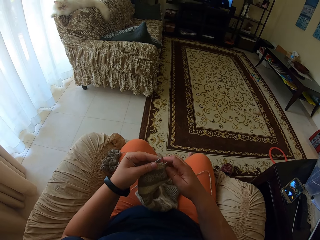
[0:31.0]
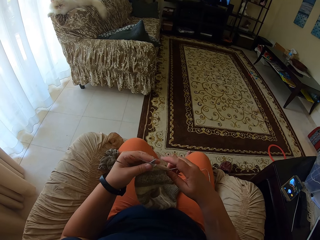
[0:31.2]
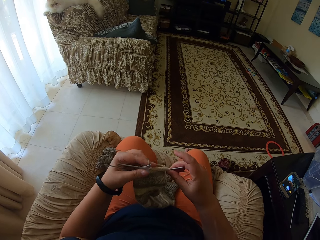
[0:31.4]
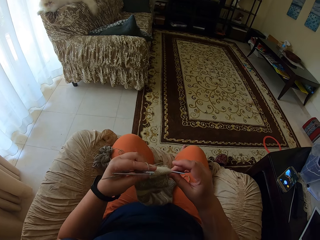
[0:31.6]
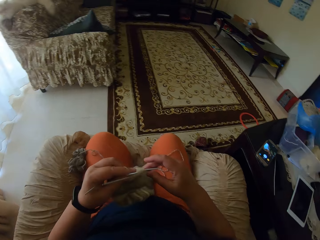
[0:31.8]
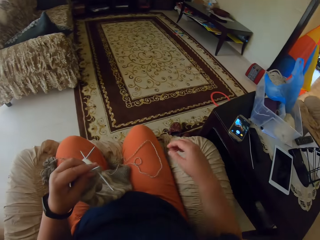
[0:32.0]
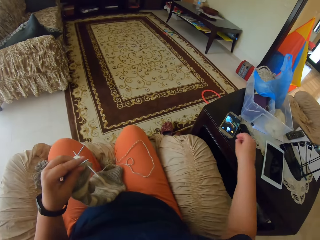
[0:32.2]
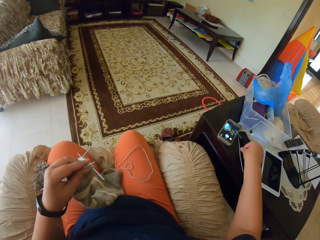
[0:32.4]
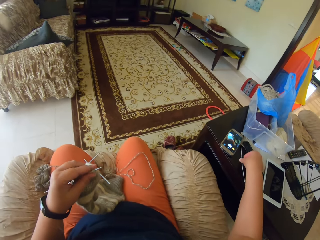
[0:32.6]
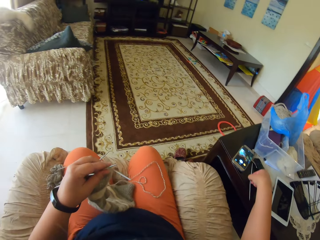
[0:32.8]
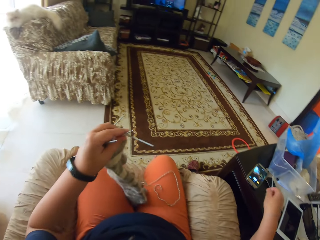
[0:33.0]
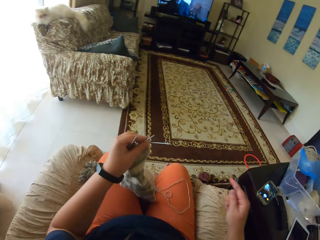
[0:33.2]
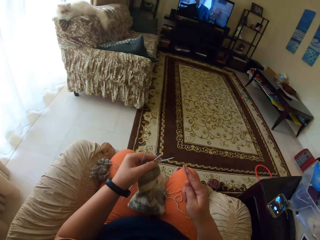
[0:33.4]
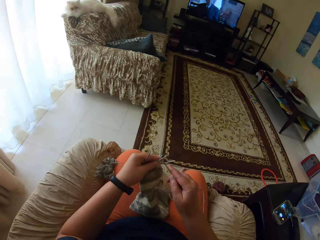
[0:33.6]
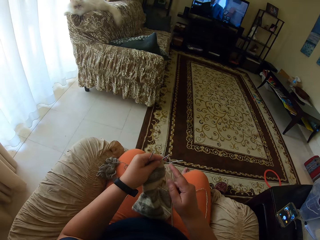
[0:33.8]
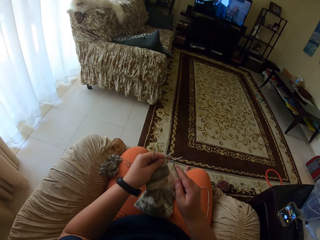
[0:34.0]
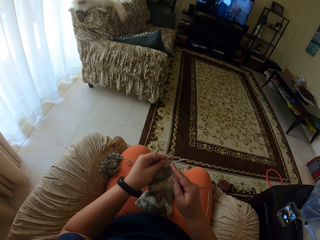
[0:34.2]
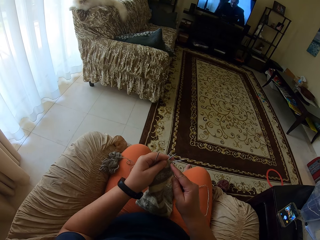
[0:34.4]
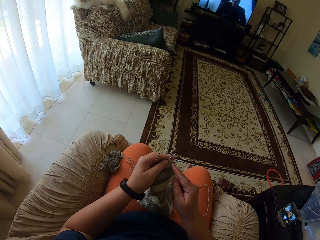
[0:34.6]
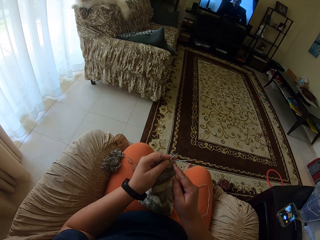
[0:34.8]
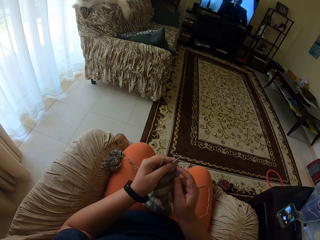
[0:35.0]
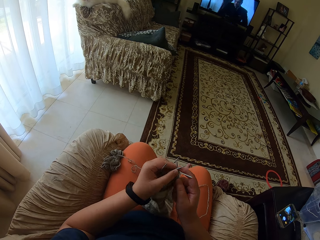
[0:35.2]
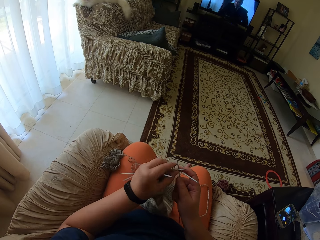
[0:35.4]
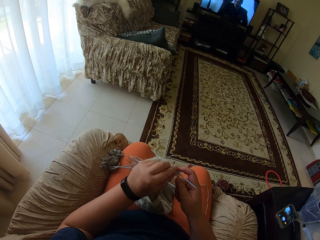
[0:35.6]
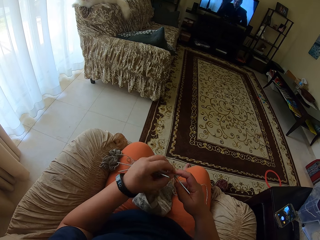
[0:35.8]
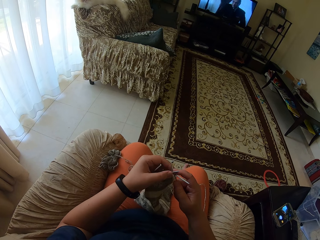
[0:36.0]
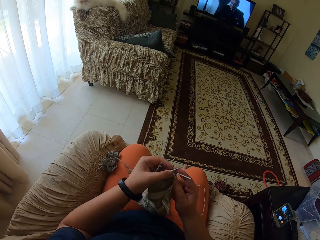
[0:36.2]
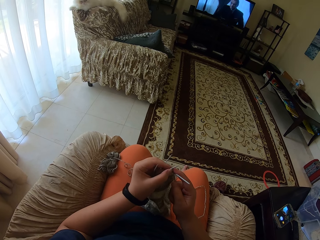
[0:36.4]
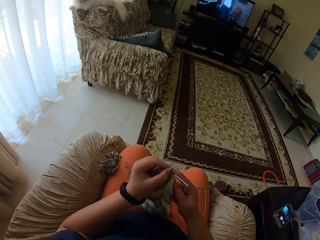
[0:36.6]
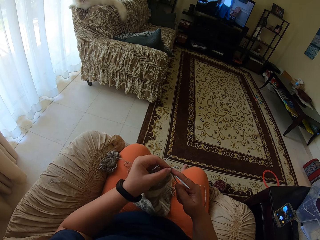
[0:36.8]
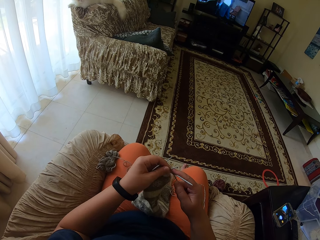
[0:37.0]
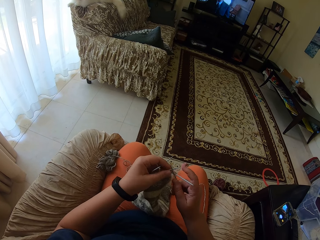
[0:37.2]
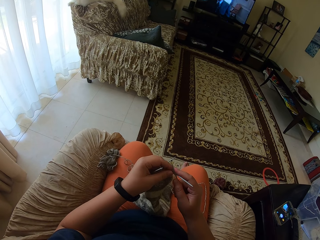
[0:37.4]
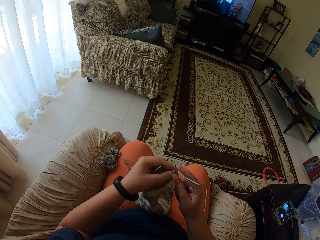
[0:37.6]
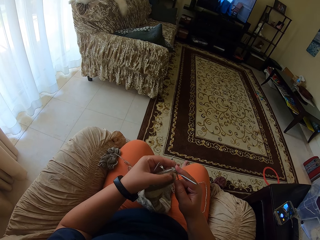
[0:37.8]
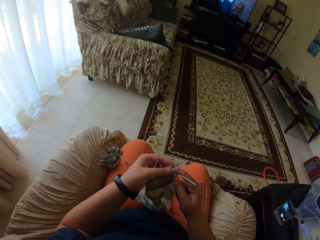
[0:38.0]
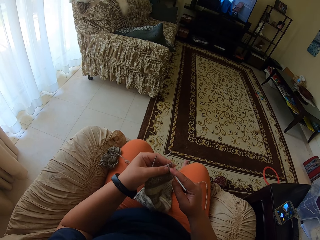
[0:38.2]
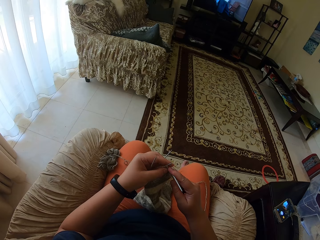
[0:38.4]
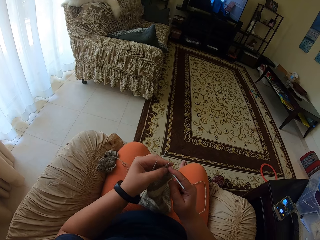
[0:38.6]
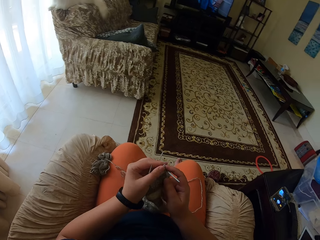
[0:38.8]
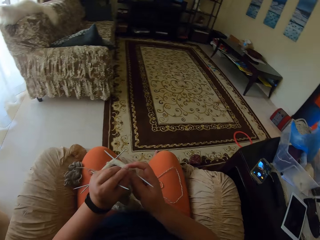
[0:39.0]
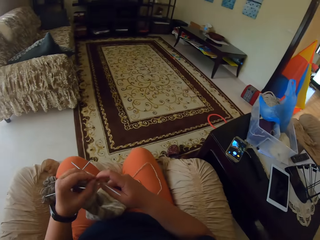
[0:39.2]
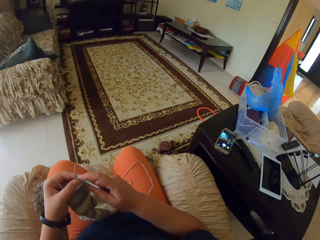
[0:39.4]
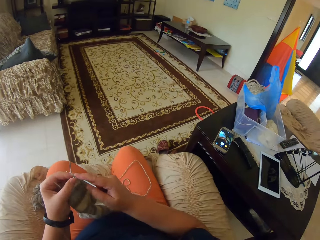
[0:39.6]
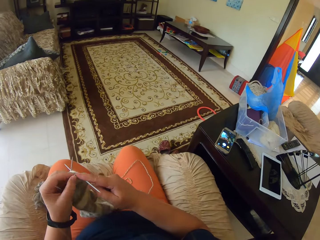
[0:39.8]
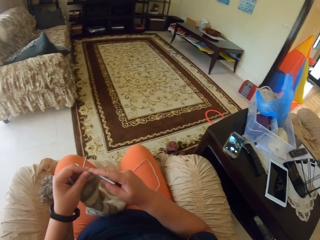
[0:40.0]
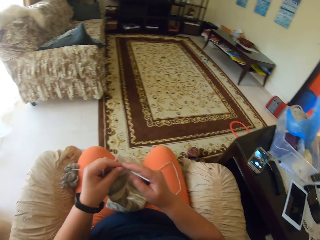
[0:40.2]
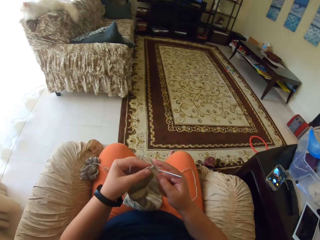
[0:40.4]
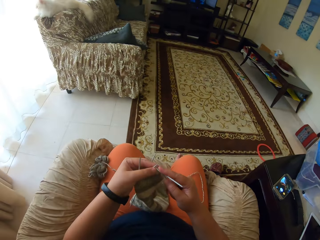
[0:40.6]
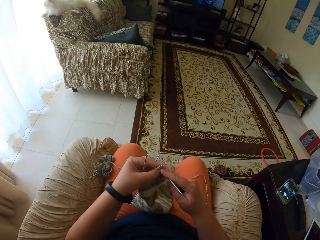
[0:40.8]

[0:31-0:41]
The camera wearer takes a knitting needle from the table. They knit the cloth.

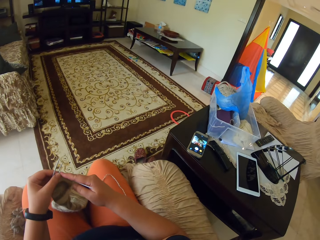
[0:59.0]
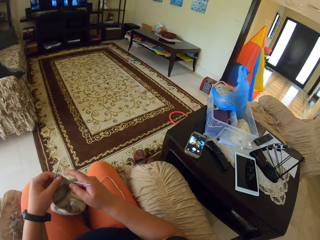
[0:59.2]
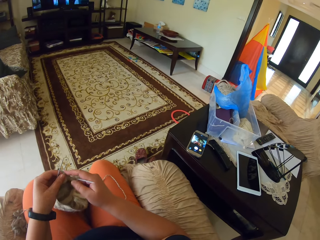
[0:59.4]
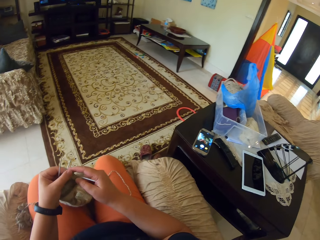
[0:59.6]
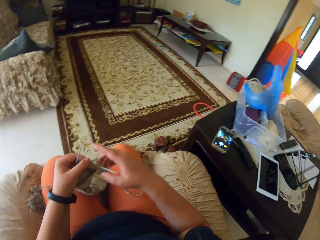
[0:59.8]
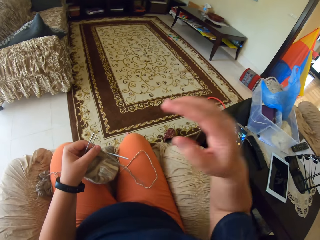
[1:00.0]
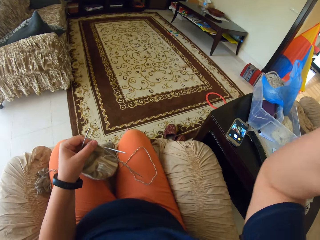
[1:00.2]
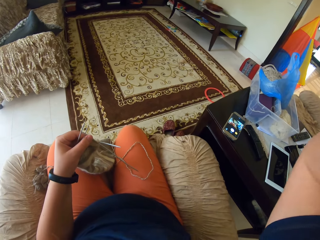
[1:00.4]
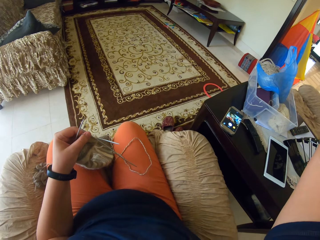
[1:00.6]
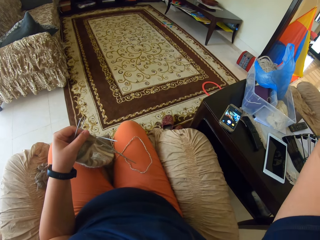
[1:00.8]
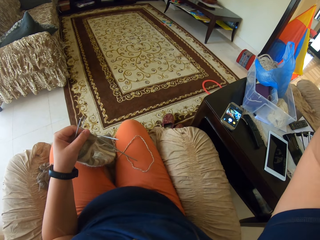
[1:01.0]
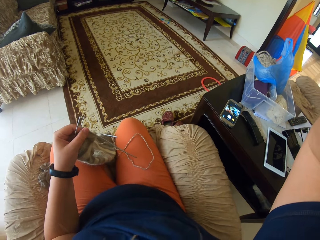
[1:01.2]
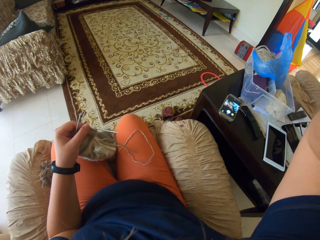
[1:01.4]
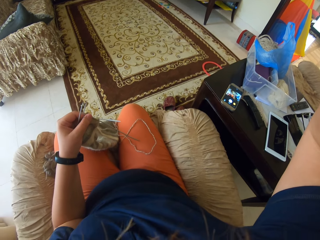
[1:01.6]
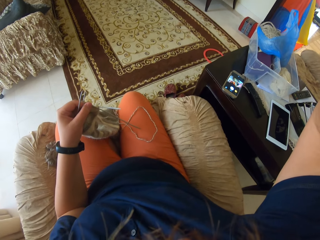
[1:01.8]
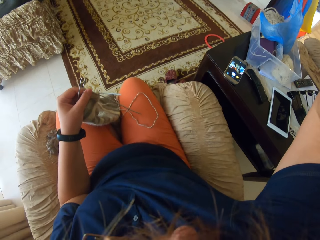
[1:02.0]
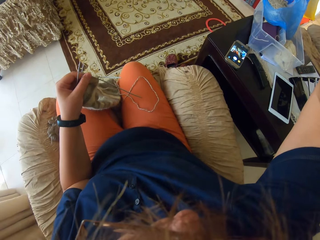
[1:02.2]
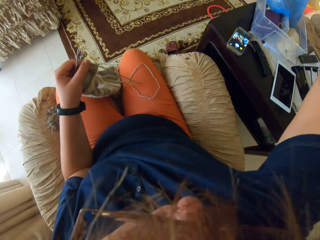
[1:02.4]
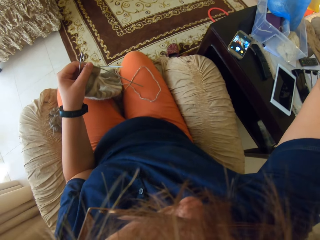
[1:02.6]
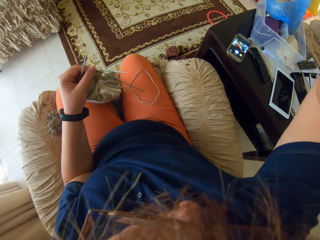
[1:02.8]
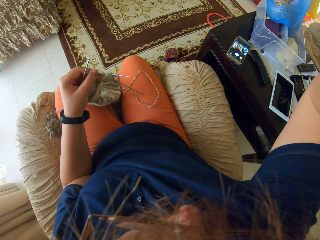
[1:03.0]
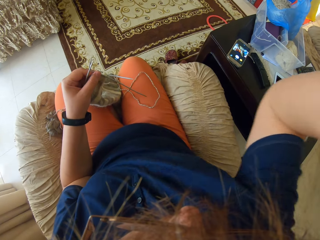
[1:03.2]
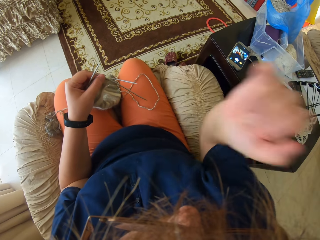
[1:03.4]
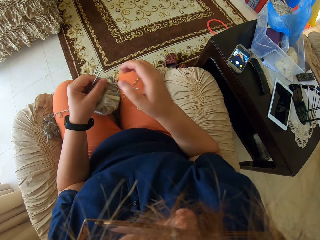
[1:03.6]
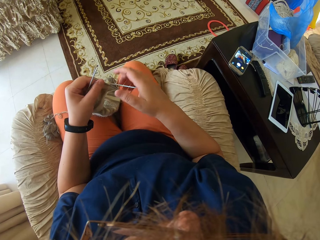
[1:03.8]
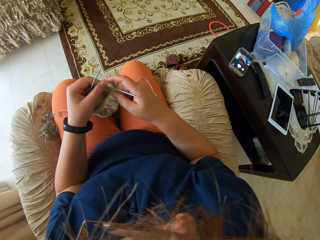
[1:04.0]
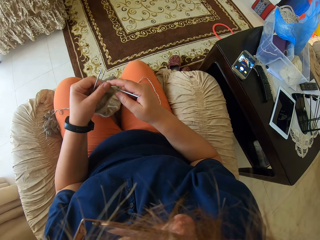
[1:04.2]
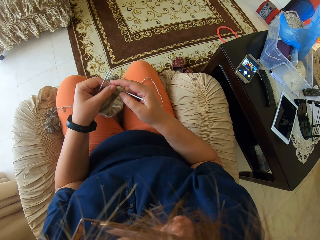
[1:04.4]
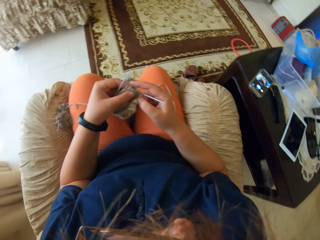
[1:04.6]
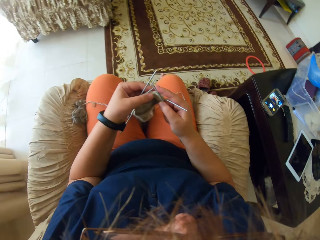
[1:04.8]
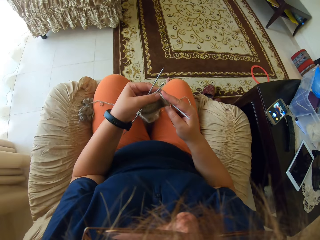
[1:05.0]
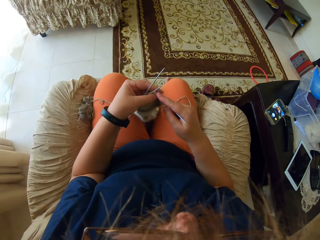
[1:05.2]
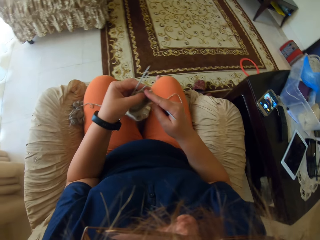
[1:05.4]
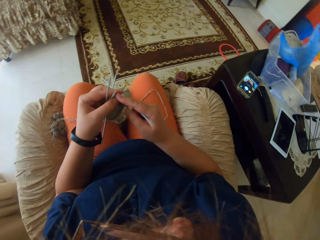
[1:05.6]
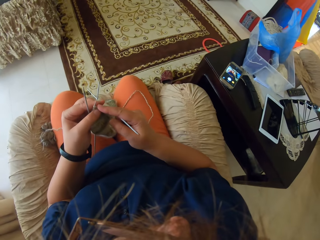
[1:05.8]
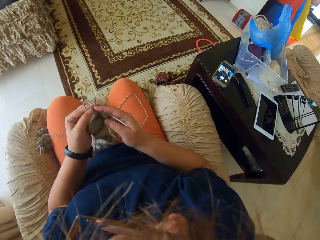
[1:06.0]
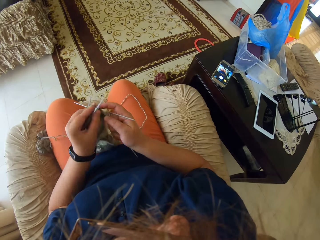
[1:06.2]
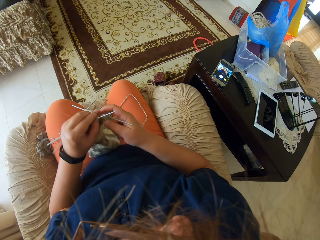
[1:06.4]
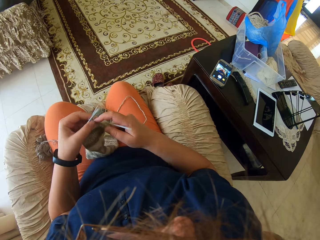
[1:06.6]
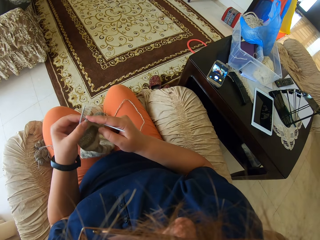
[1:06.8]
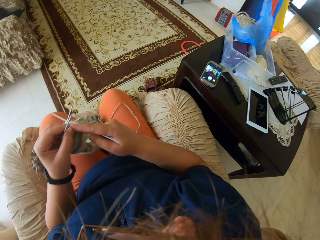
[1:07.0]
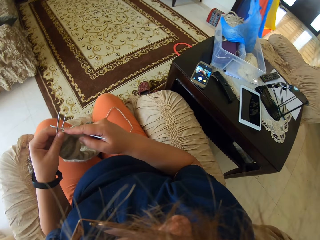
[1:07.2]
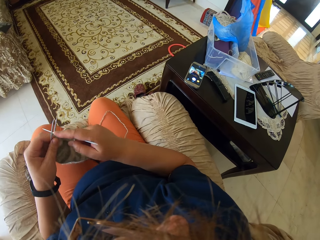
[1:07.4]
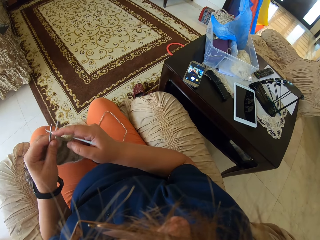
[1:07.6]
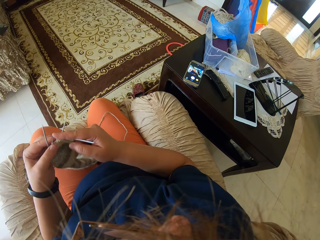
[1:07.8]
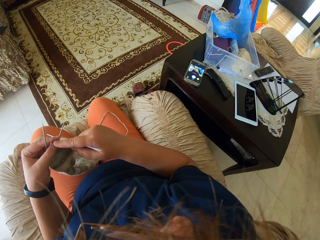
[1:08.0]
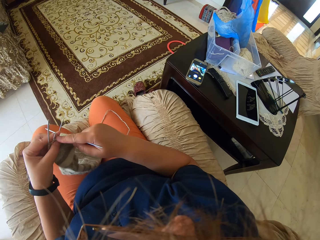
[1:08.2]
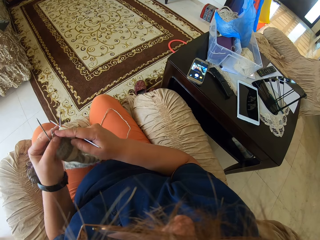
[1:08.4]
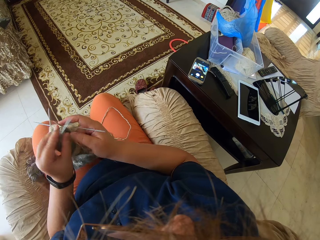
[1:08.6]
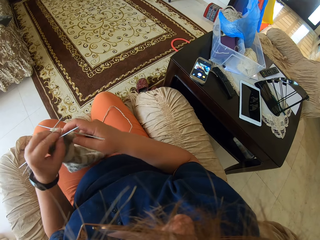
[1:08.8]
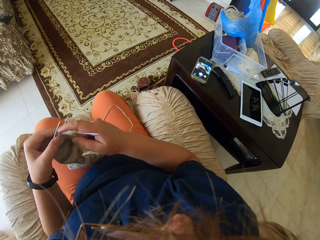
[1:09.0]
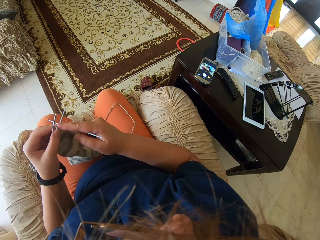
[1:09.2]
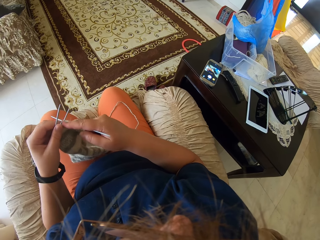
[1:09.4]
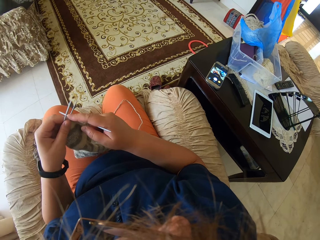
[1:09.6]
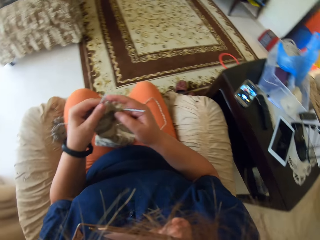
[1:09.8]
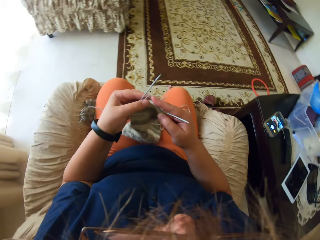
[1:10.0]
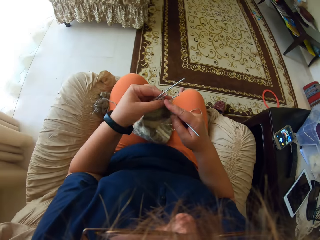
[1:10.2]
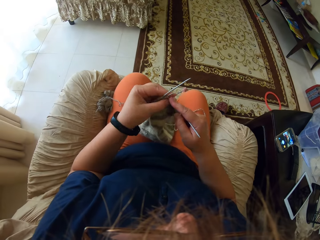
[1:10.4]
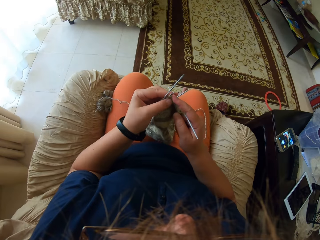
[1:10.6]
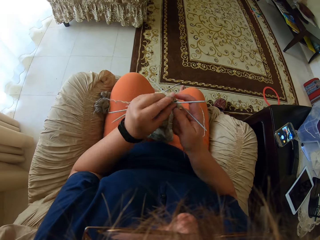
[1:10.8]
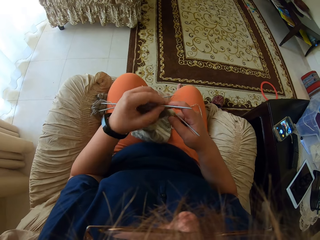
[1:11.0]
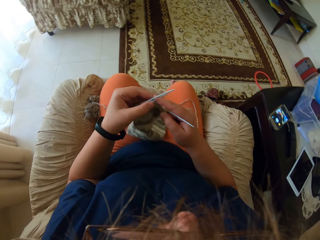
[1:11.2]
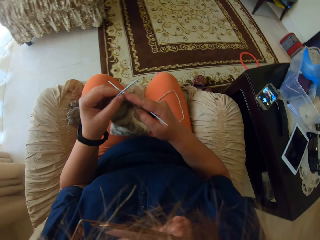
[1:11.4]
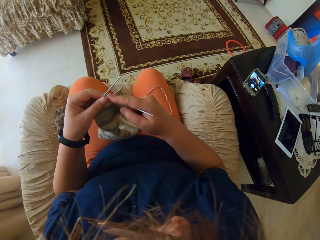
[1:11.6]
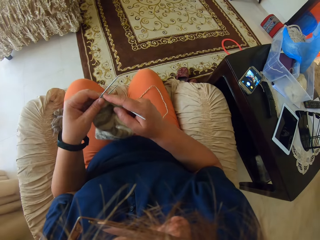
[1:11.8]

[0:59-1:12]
The camera wearer adjusts the camera. They lift the hand. They knit the cloth.
